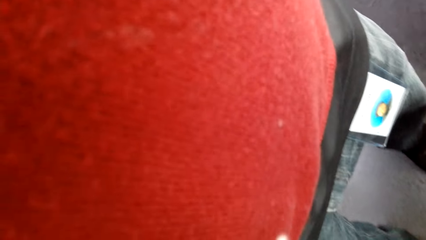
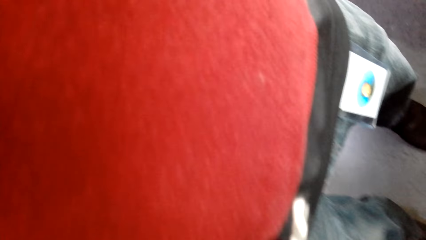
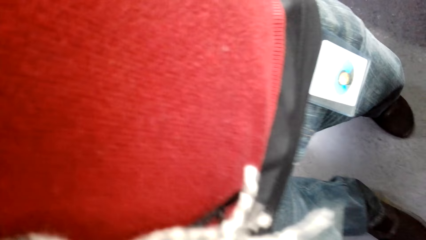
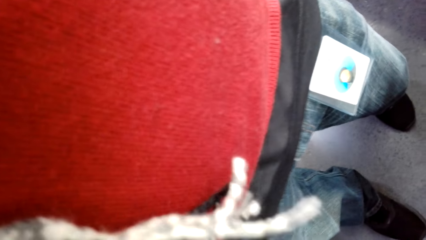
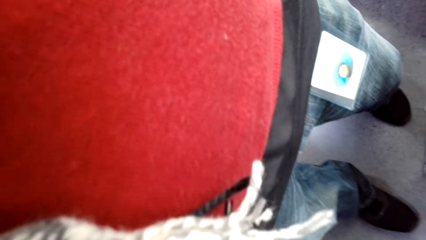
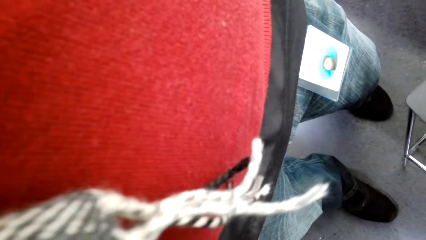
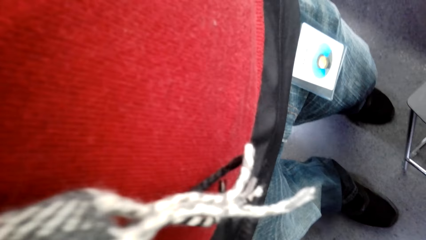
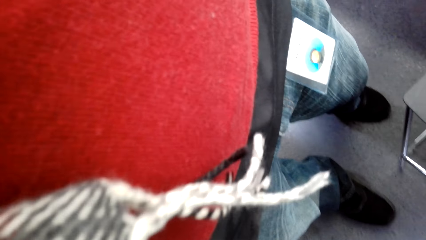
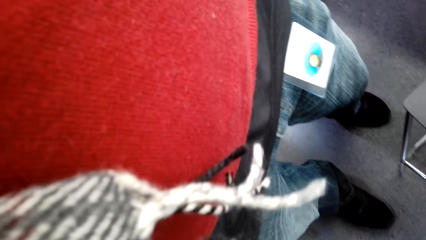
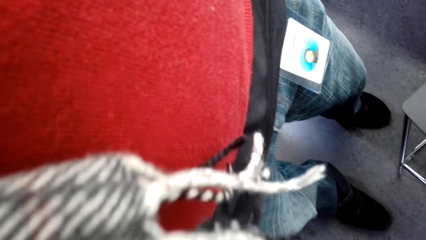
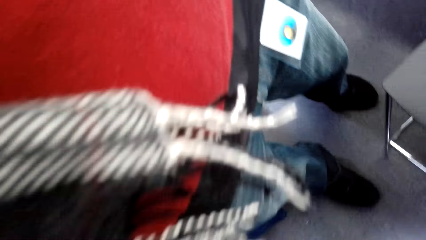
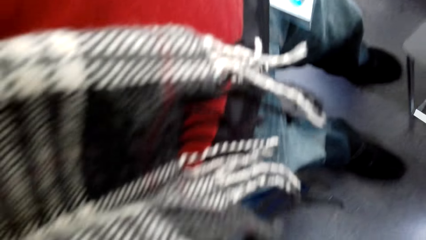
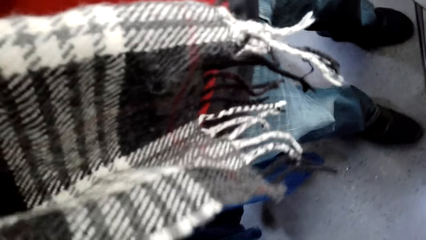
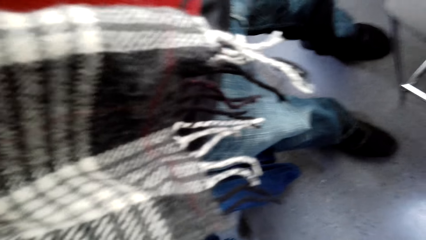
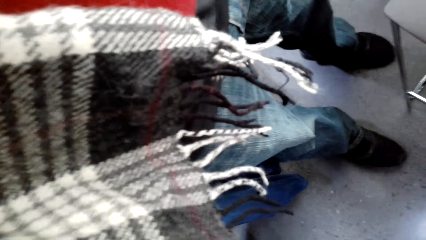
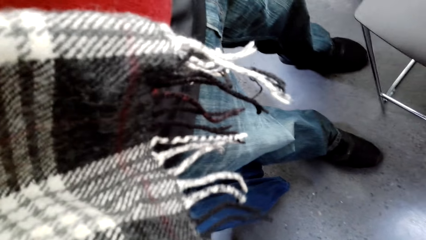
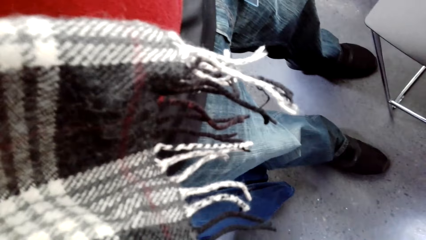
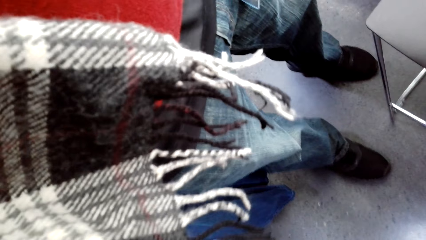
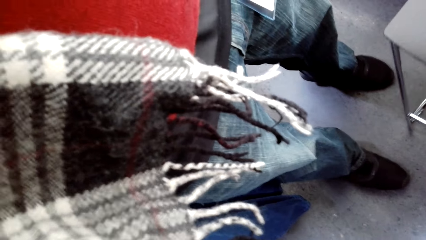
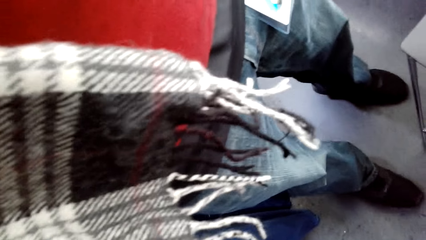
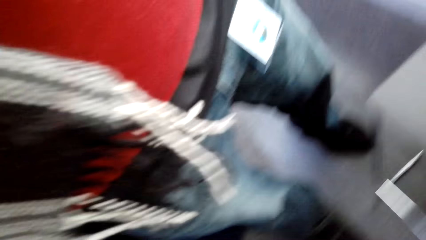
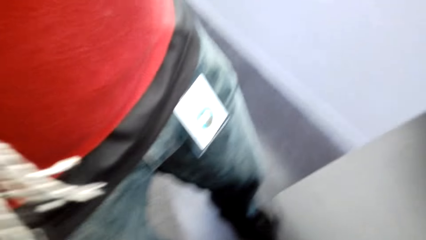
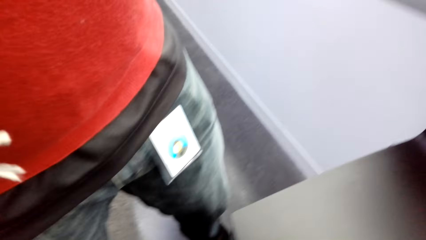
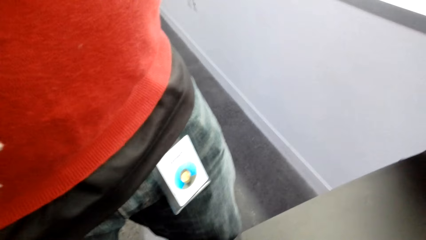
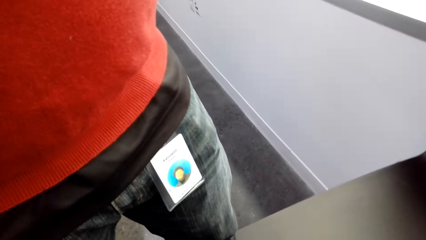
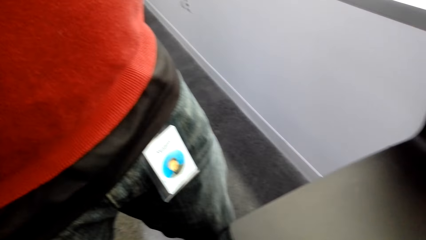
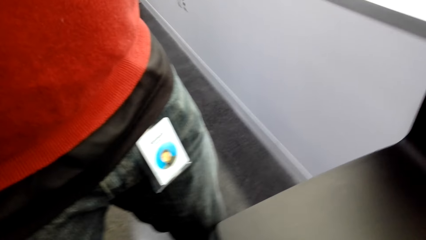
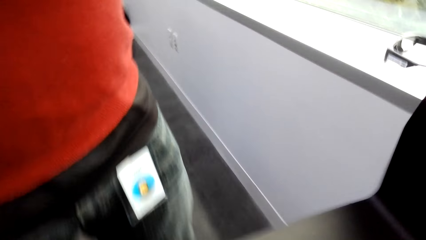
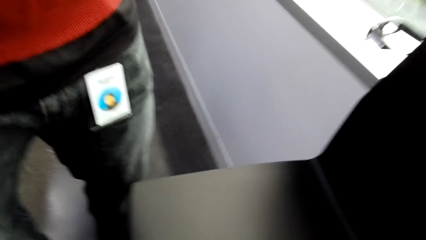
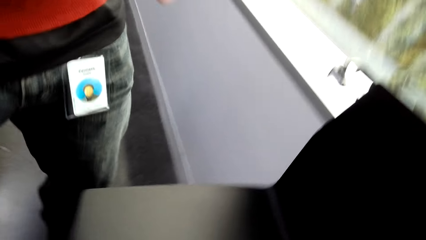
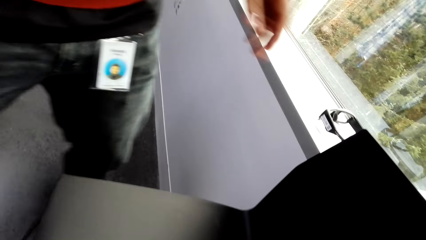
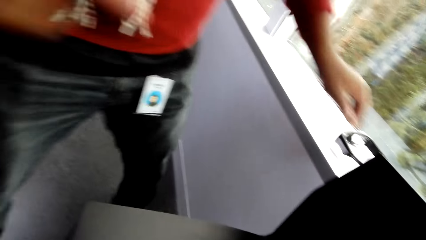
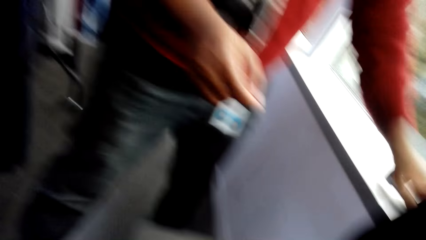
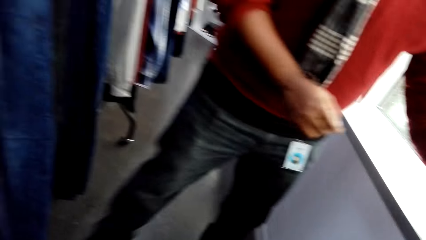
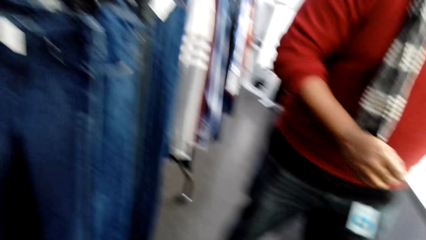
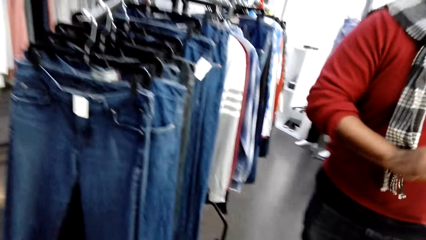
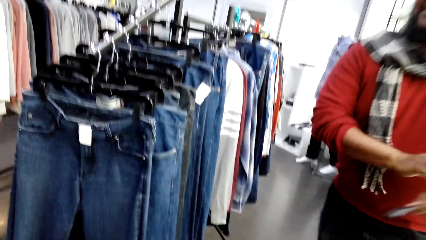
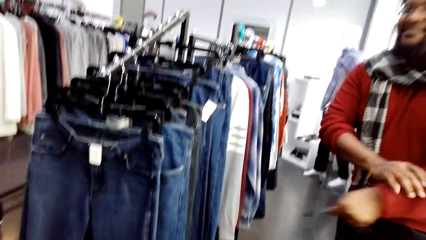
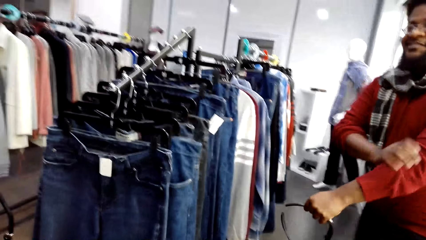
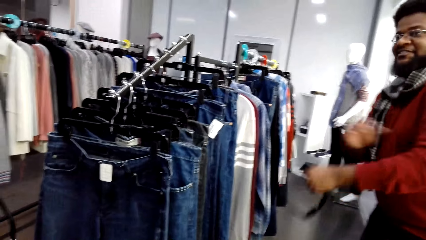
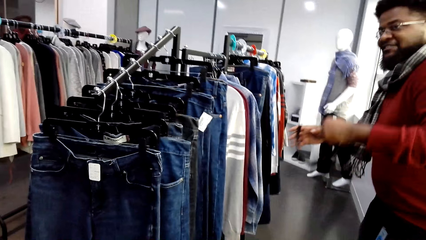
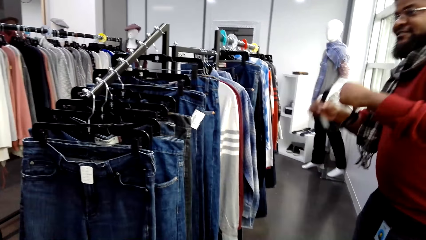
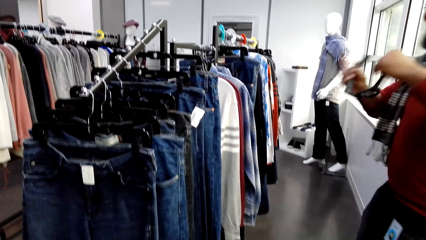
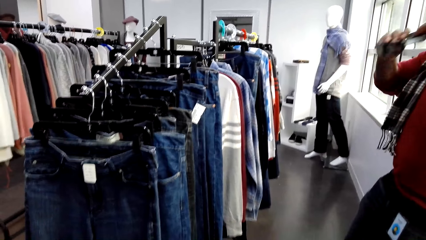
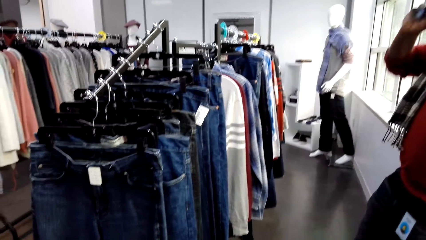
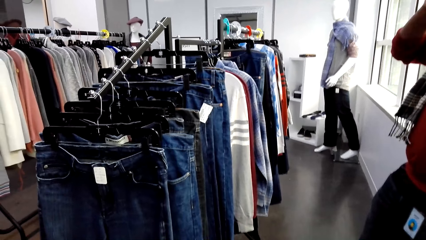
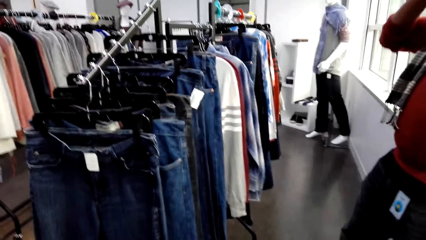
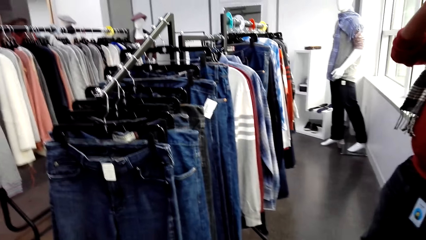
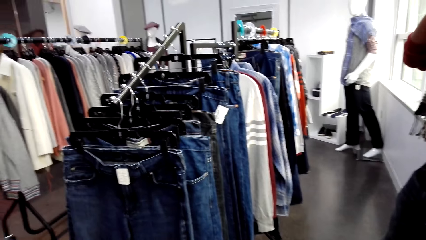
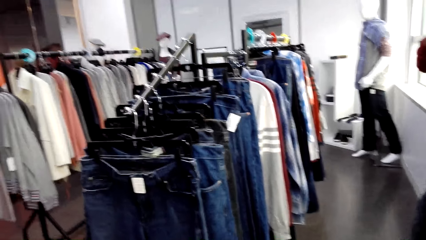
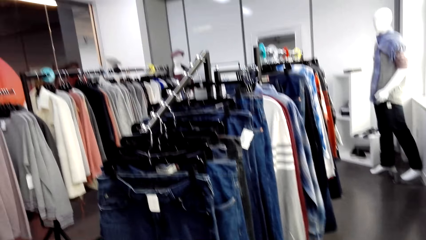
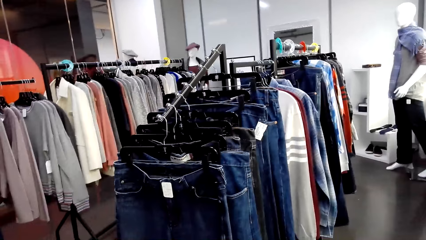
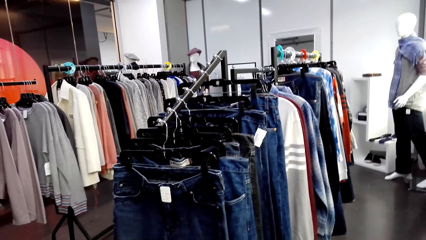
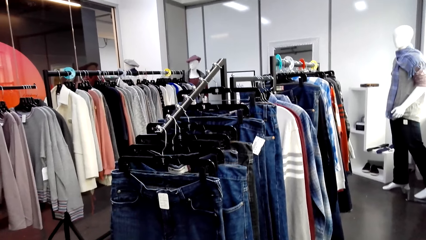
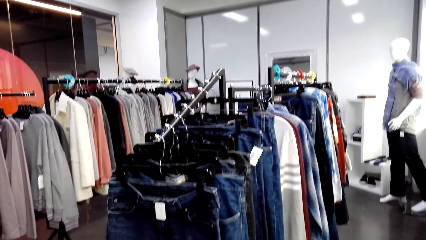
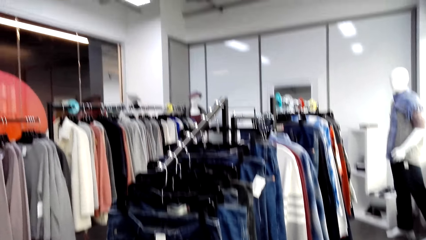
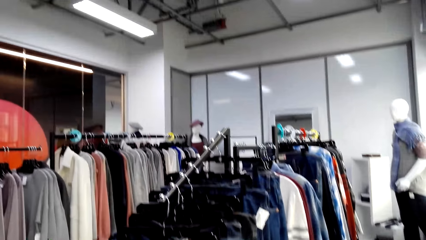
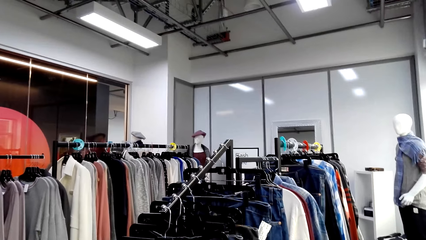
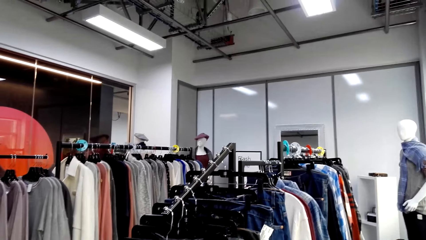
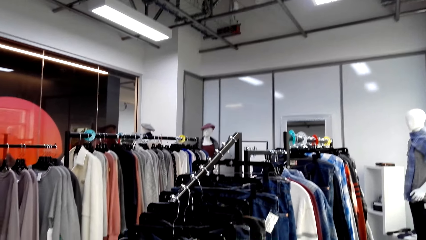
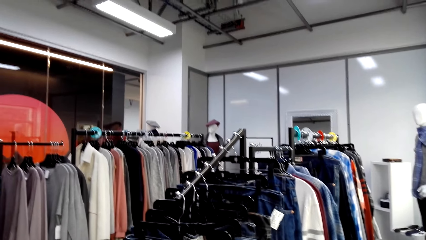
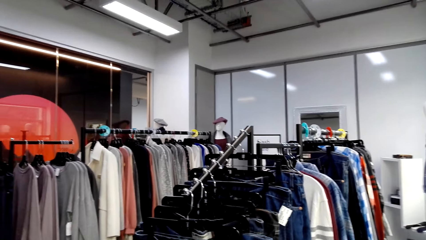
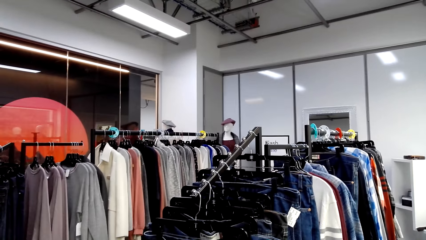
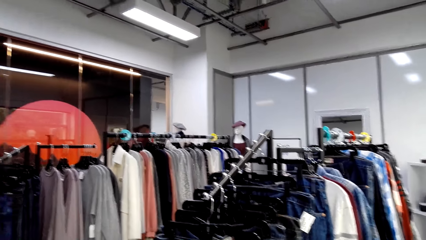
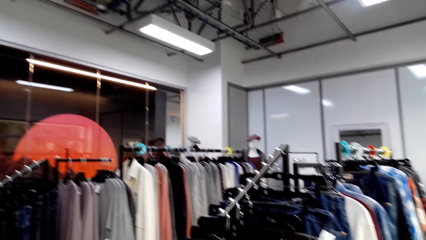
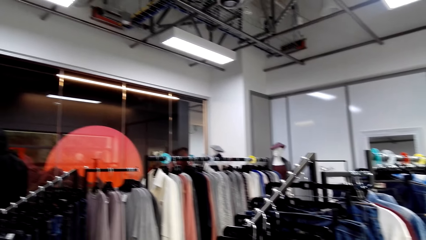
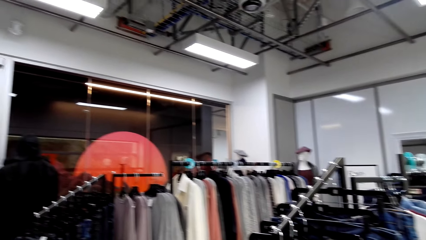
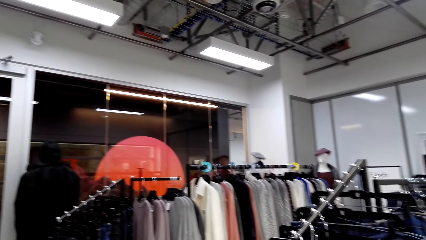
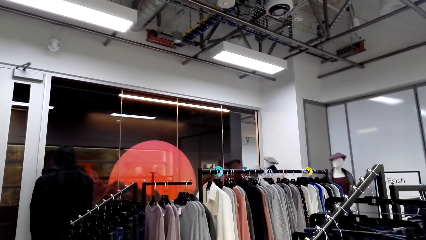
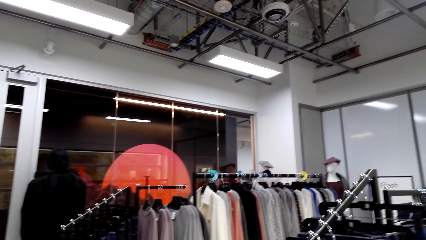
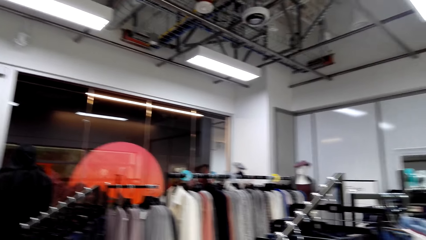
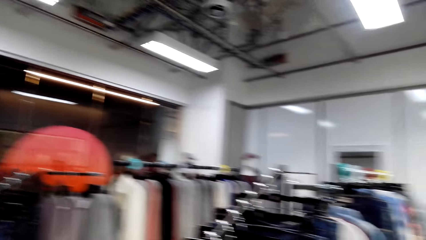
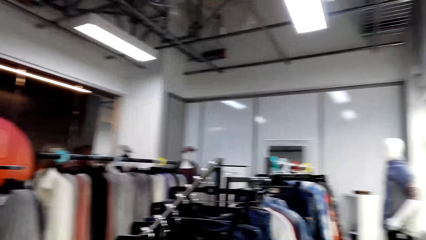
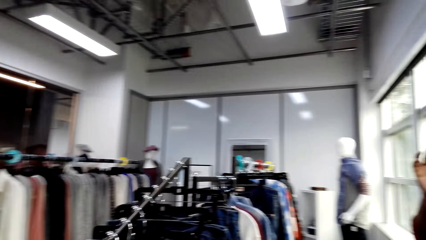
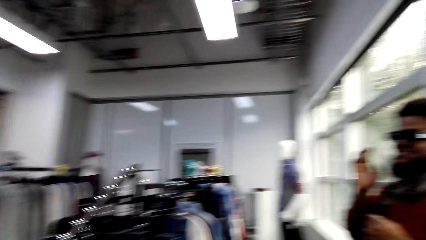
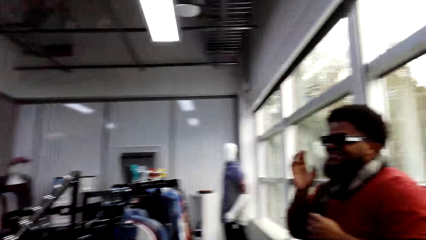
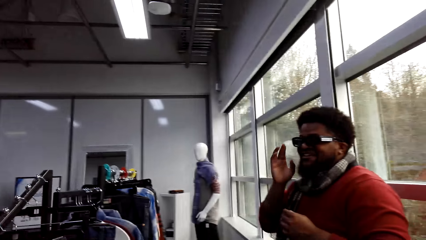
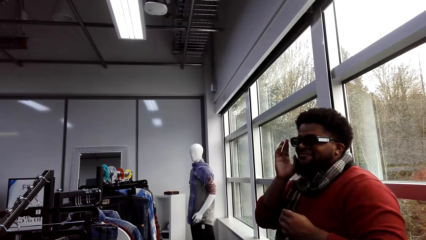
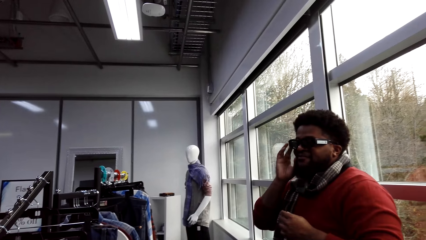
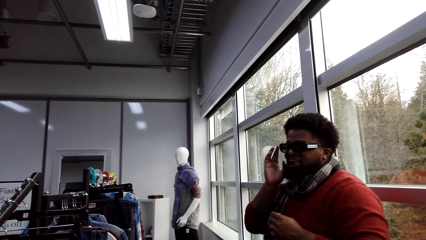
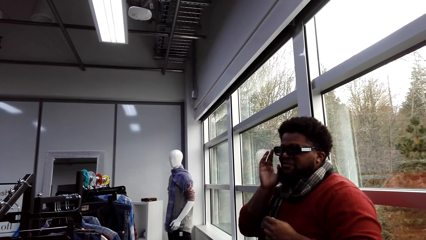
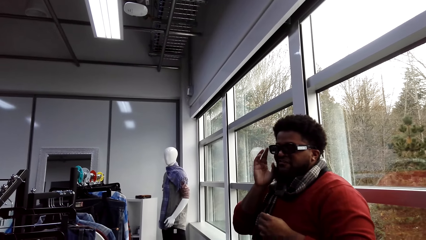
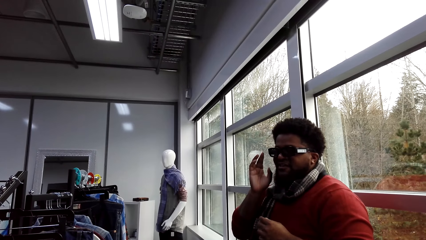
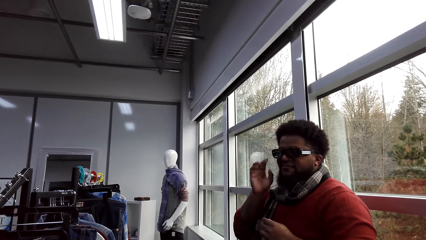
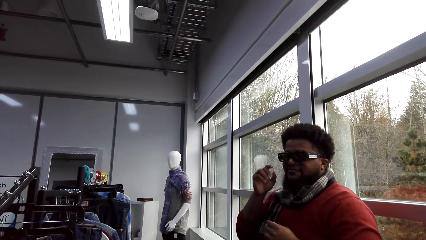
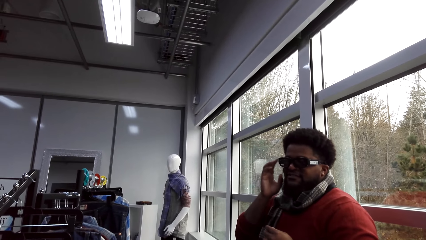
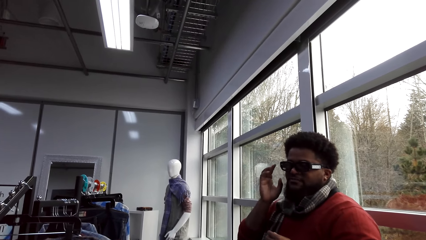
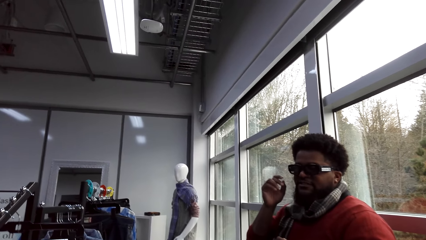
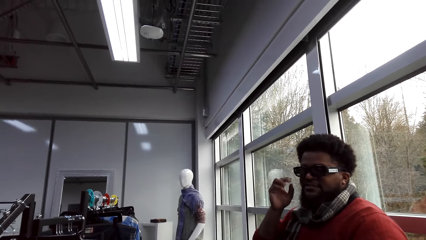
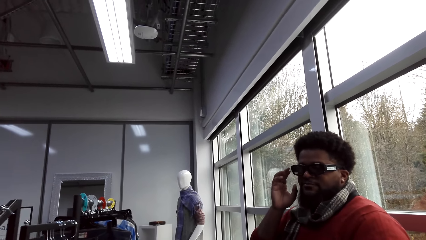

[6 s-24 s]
The camera wearer stops at the shop. A man pulls his sweater sleeve. The man puts on the spectacles. The camera wearer looks around the boutique. They look at the man.
